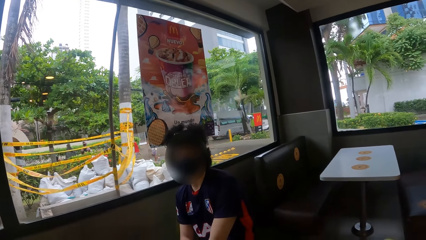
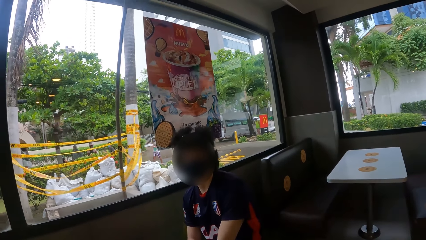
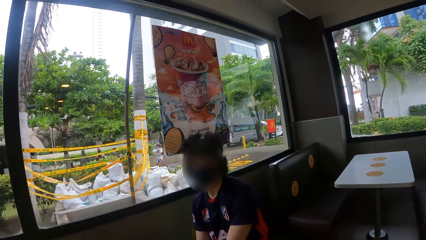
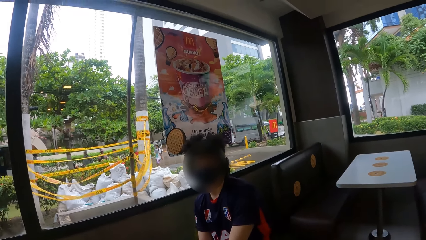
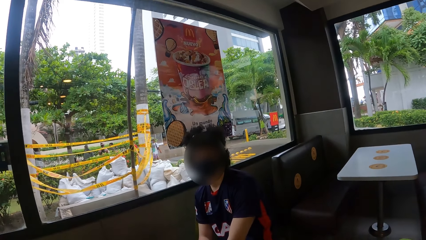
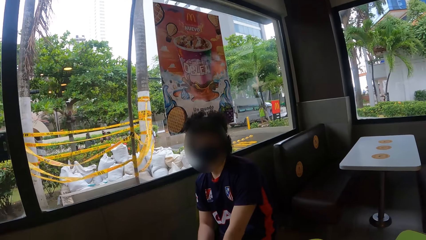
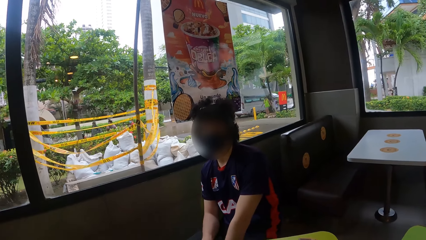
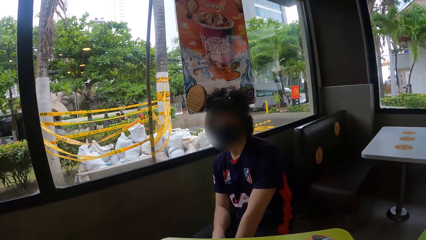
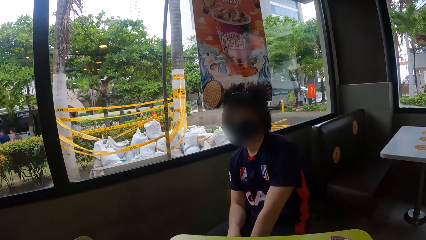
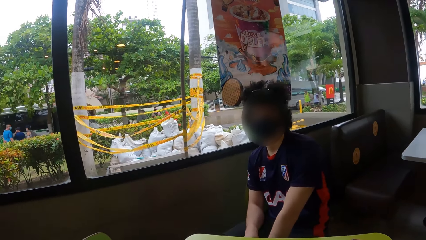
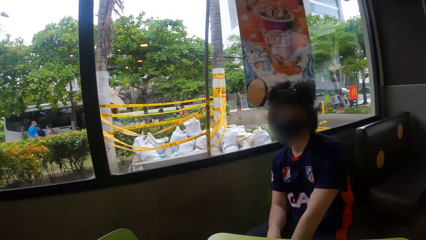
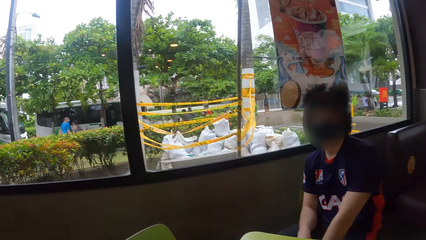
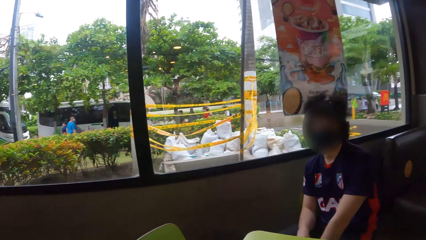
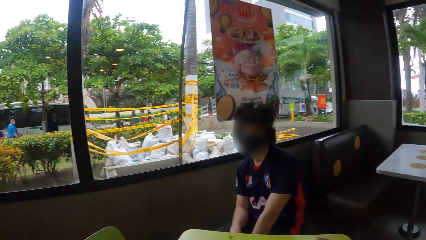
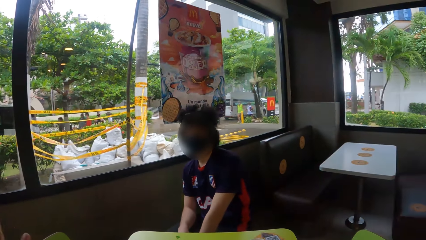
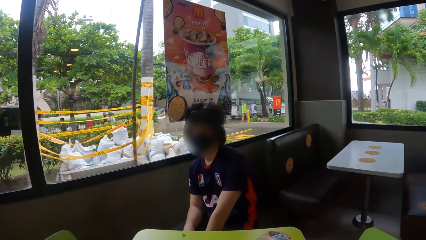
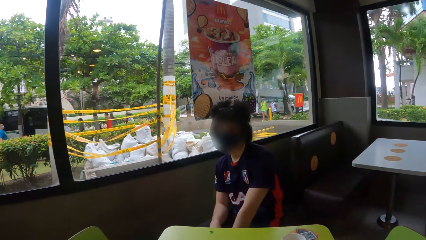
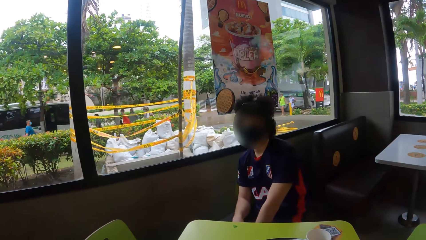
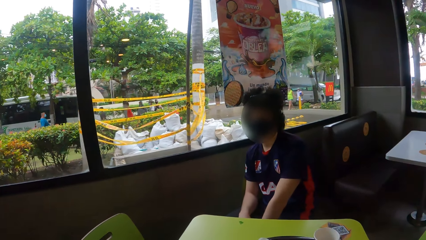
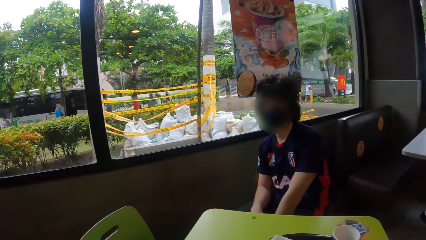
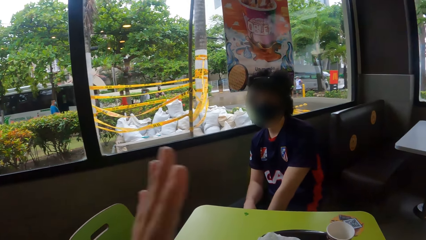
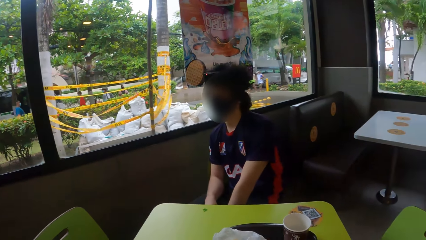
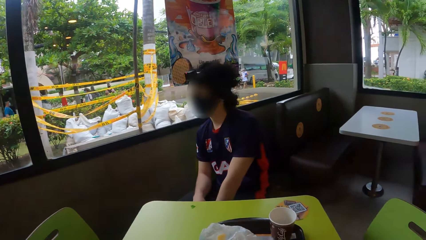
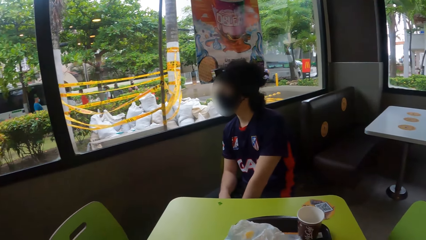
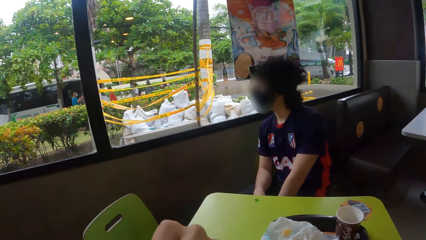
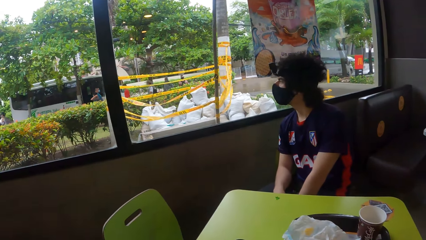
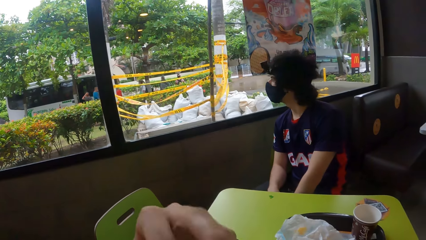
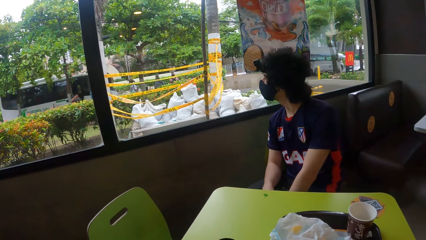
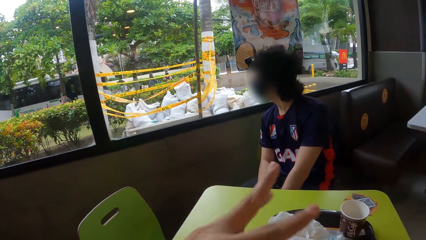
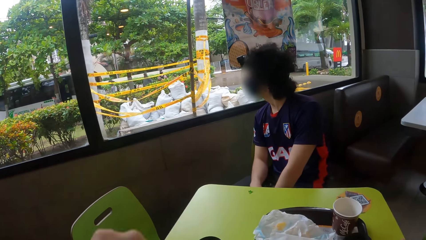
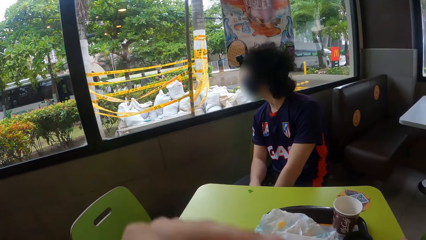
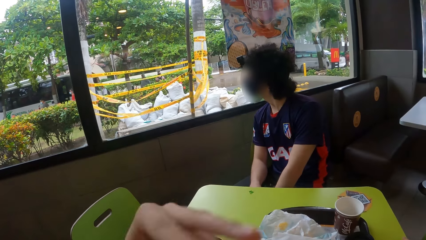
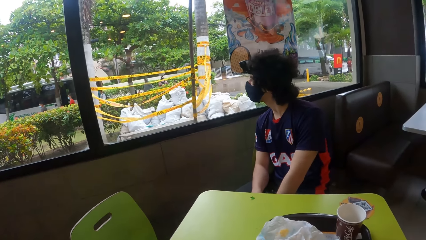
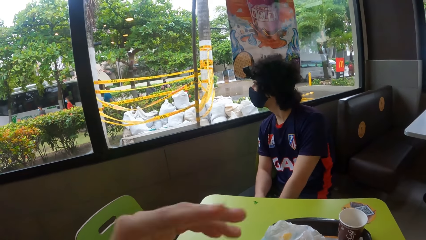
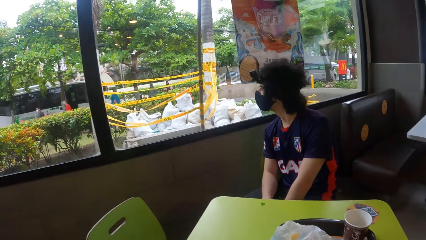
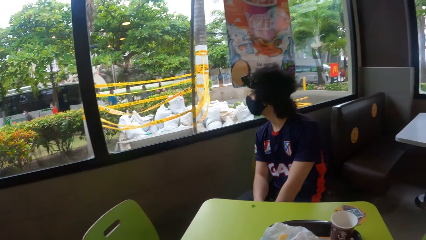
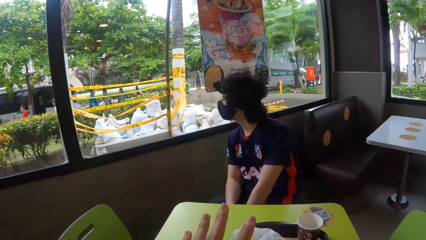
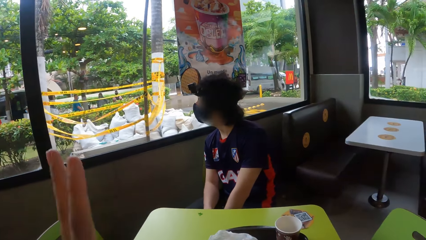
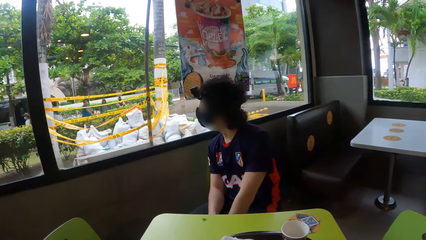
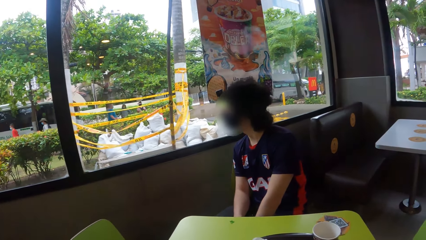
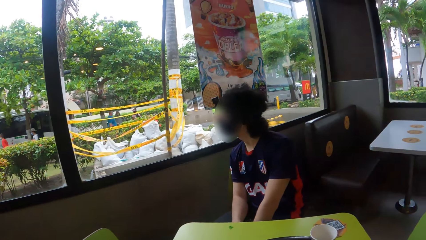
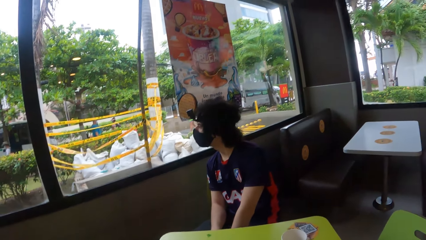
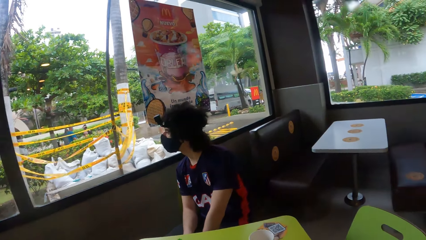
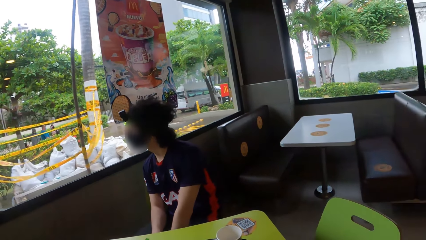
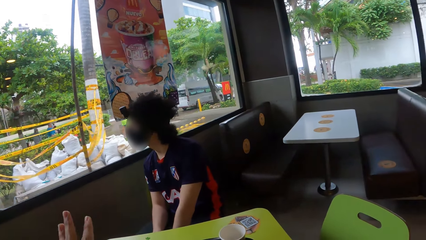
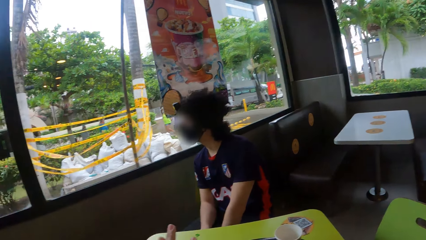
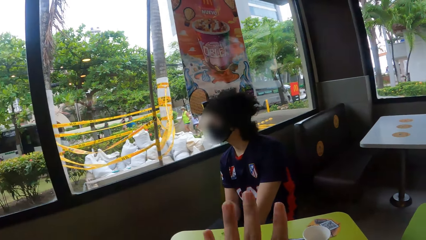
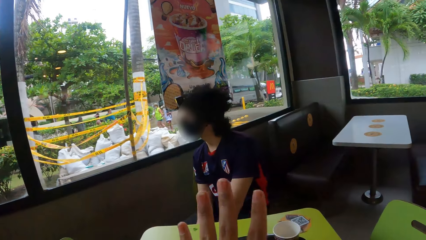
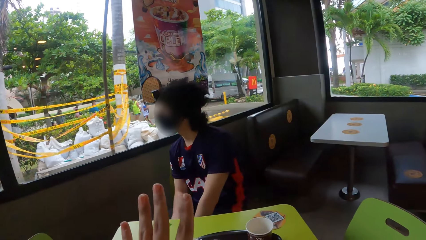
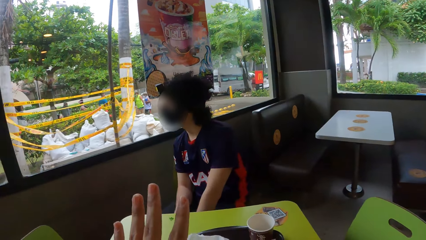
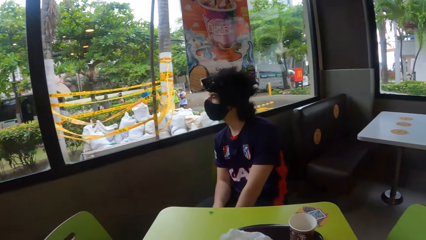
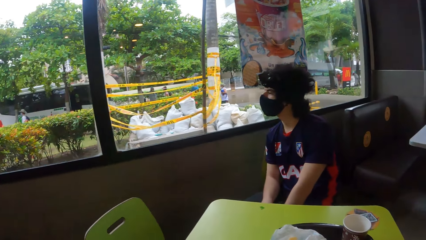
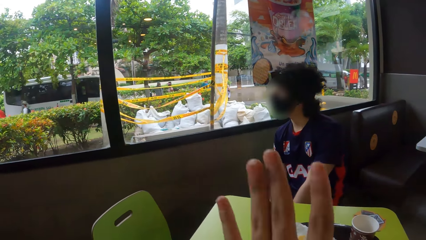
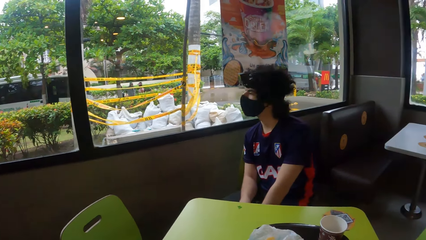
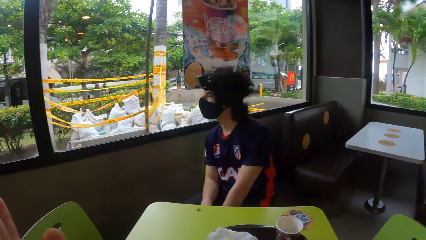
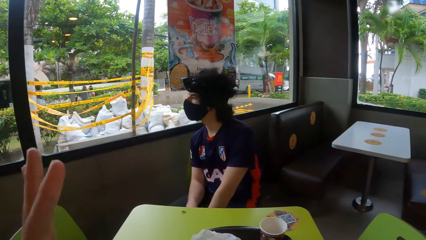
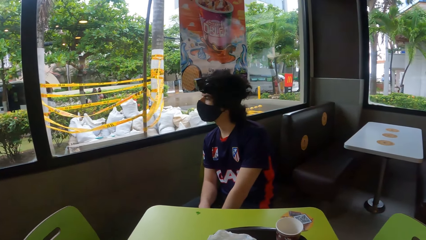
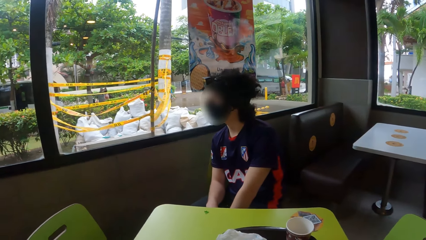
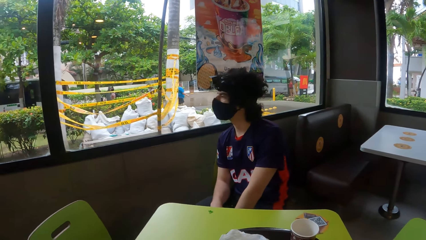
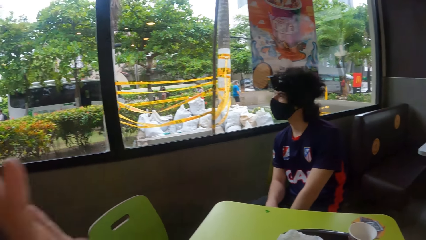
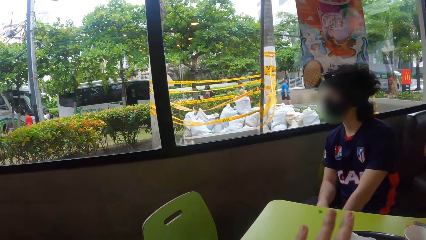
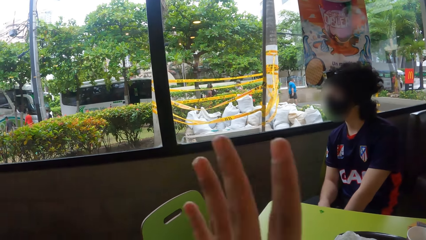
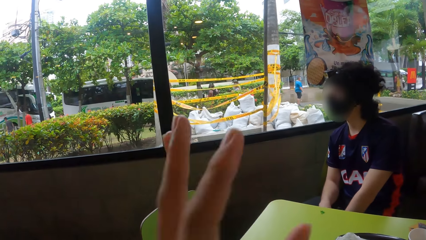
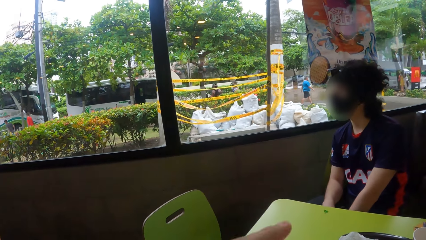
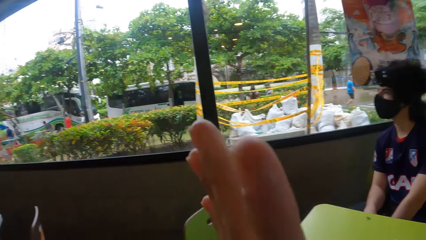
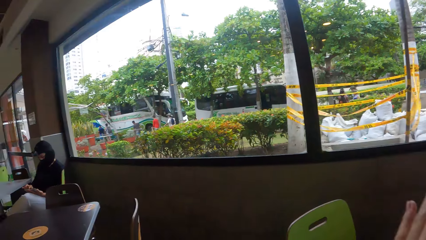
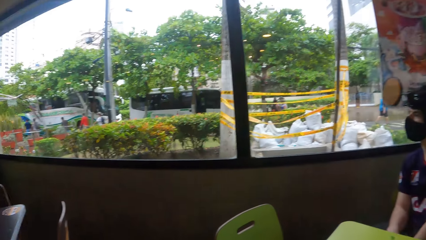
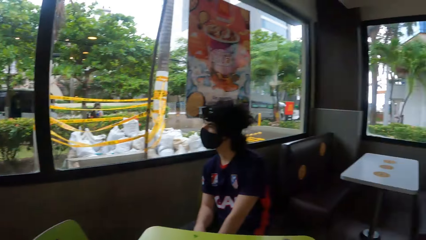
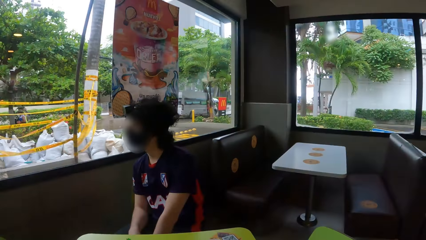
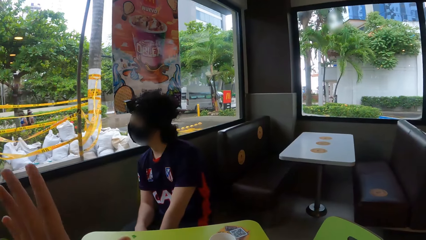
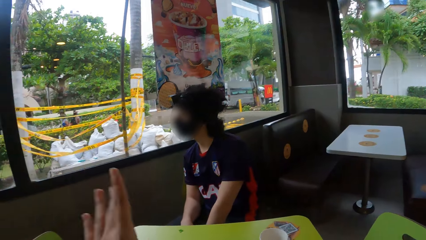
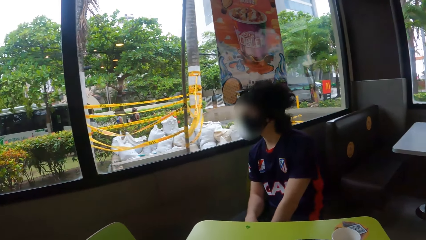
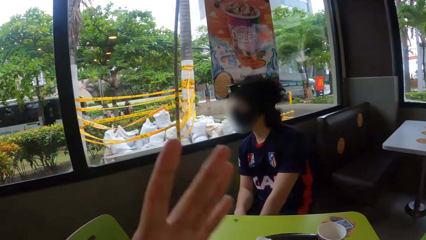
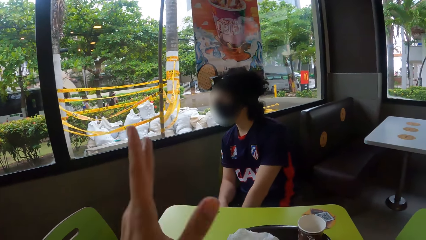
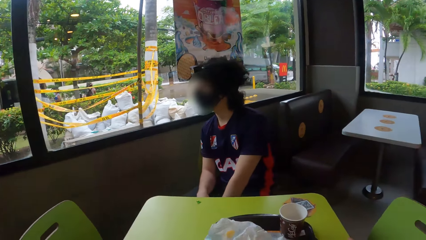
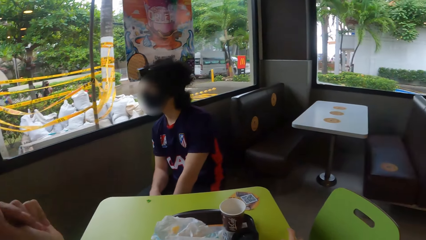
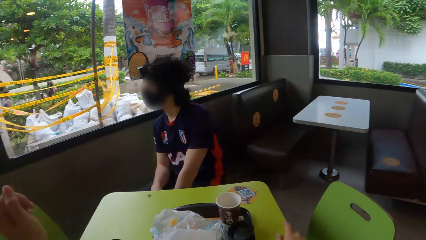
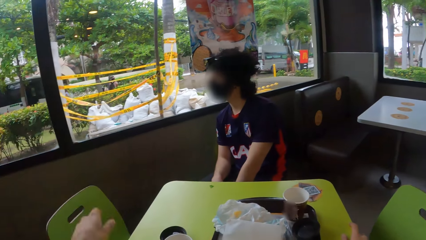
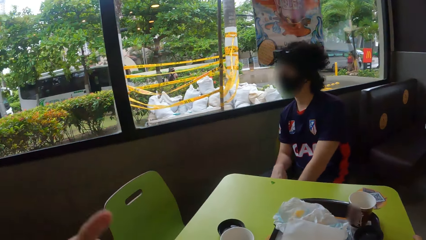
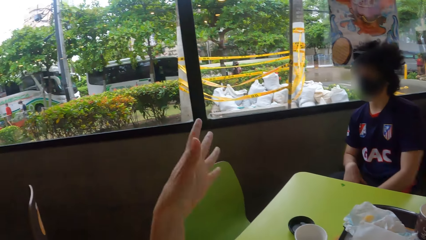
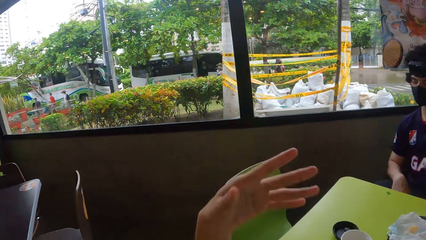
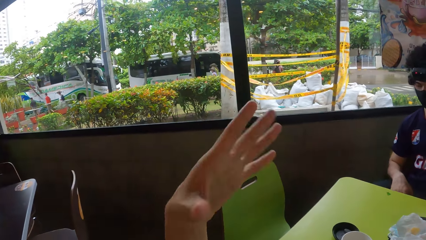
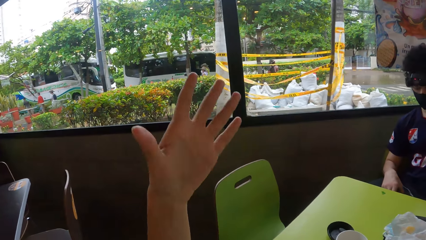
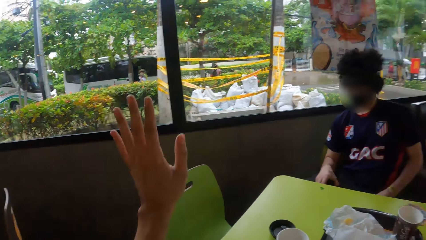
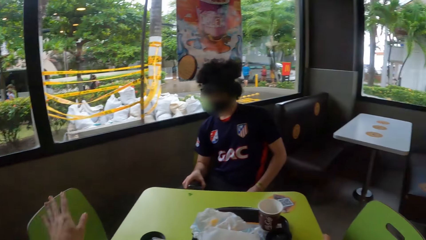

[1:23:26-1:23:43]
The camera wearer looks around the cafeteria. They gesture with the hands and raise the hand. They interact with a man. They look around the cafeteria. They interact with the man. They look around the cafeteria.
